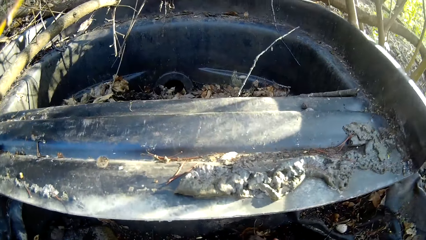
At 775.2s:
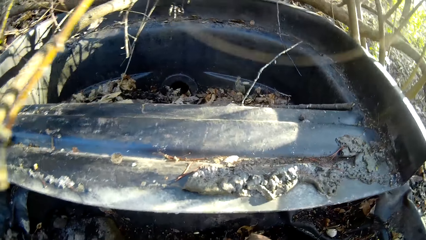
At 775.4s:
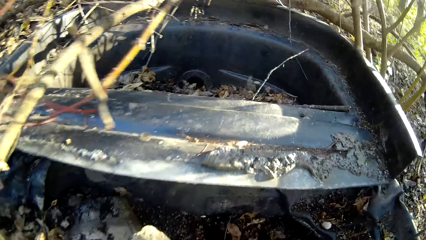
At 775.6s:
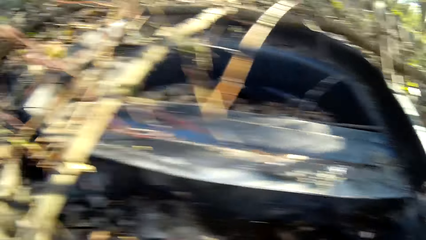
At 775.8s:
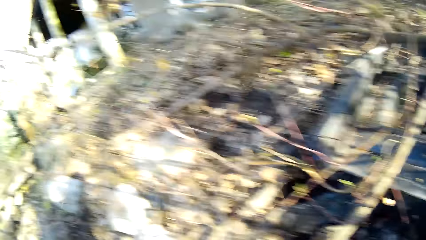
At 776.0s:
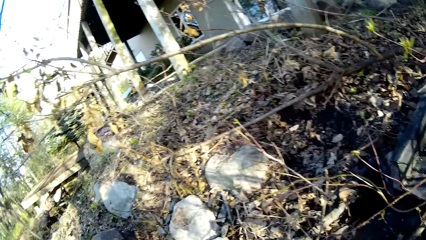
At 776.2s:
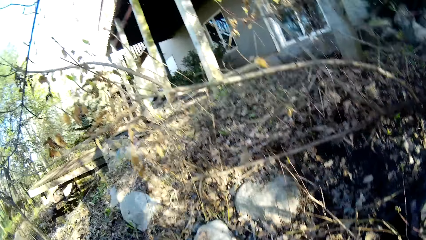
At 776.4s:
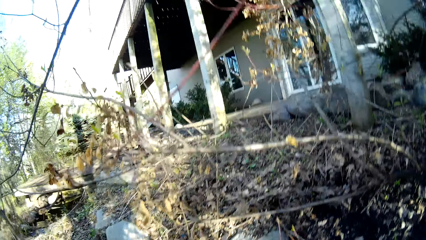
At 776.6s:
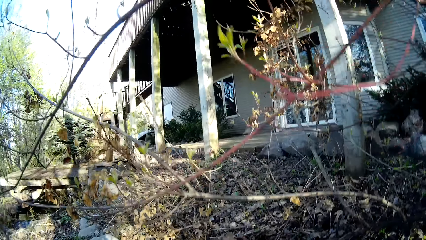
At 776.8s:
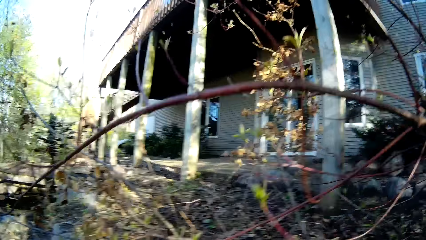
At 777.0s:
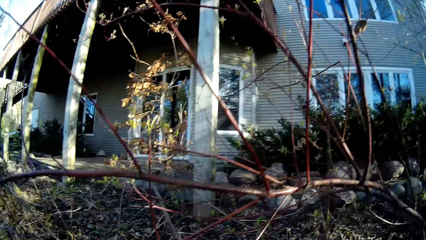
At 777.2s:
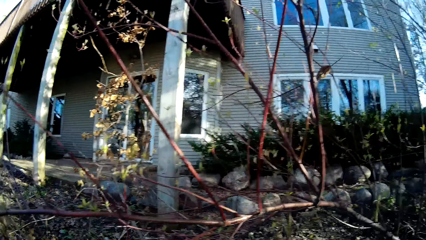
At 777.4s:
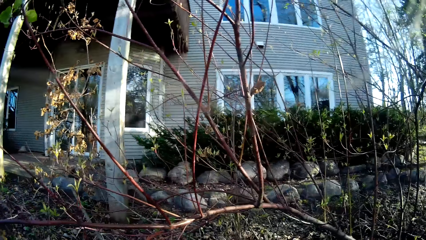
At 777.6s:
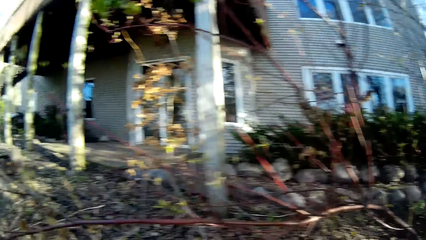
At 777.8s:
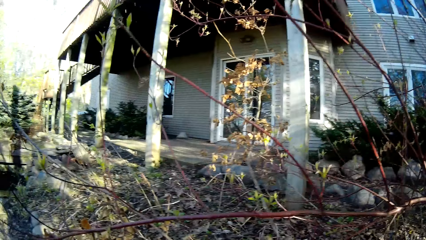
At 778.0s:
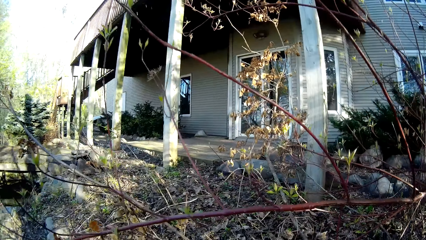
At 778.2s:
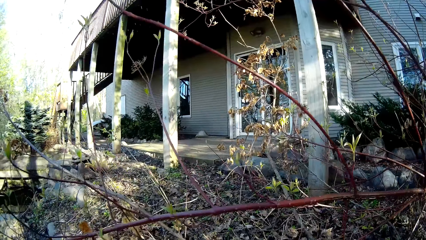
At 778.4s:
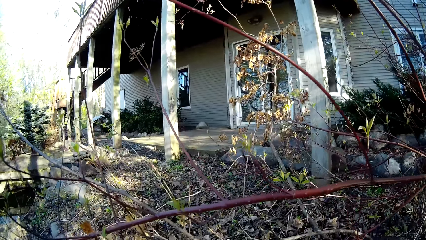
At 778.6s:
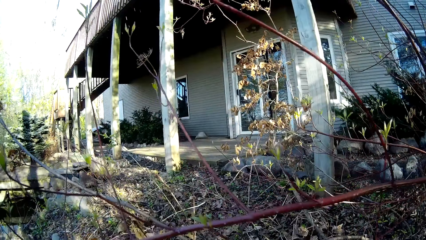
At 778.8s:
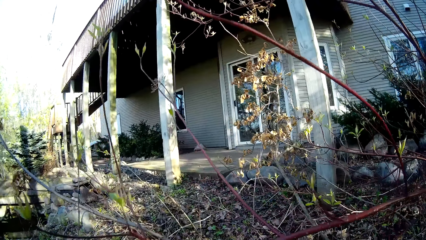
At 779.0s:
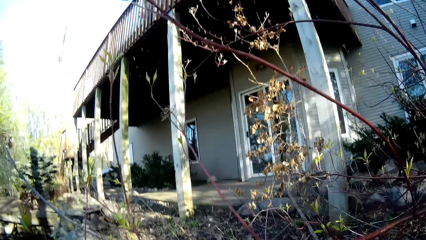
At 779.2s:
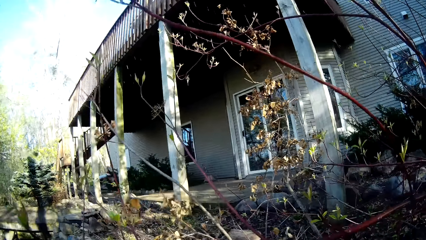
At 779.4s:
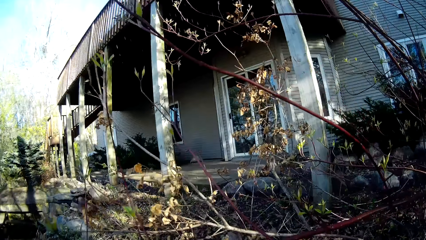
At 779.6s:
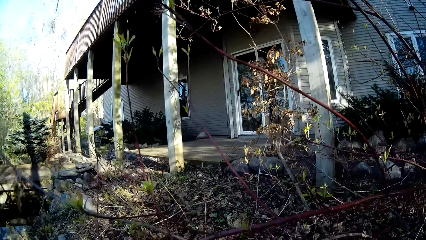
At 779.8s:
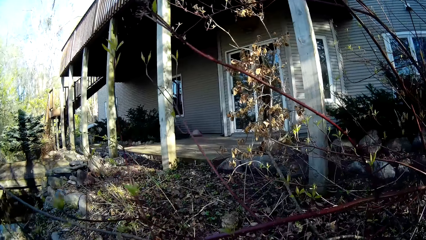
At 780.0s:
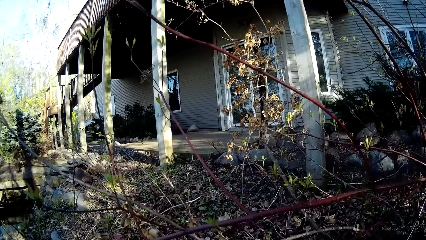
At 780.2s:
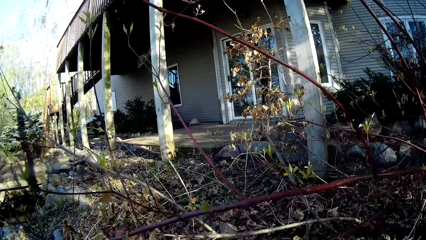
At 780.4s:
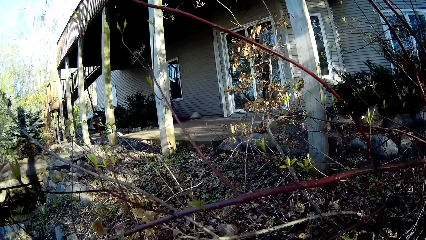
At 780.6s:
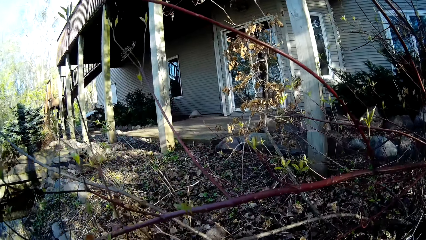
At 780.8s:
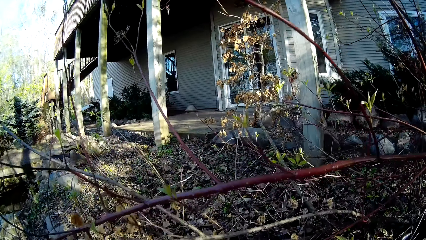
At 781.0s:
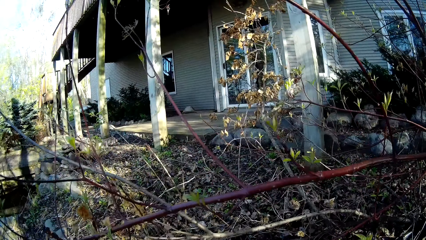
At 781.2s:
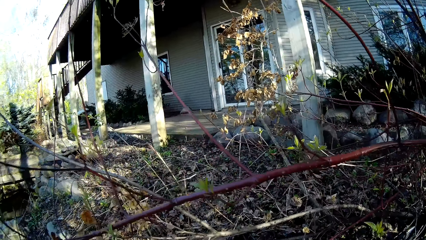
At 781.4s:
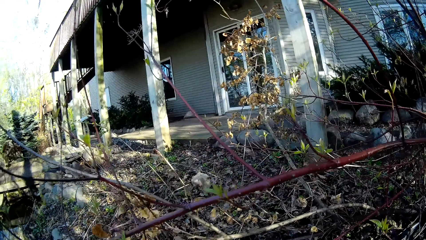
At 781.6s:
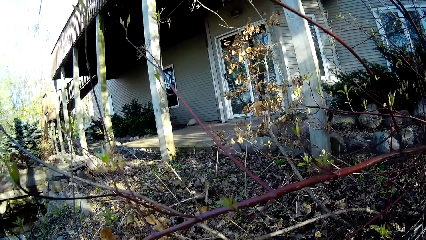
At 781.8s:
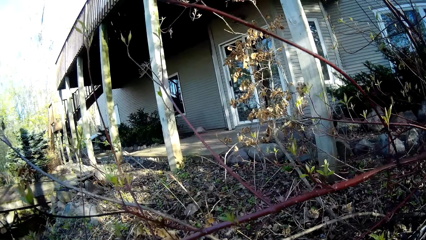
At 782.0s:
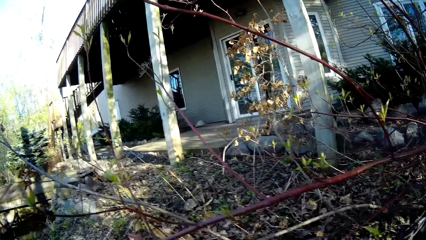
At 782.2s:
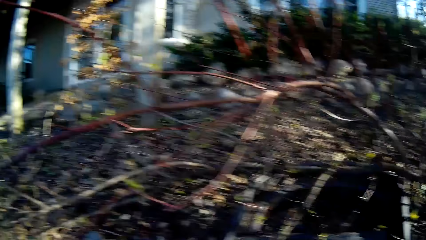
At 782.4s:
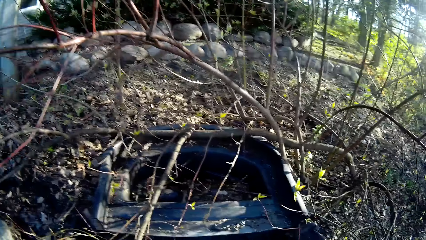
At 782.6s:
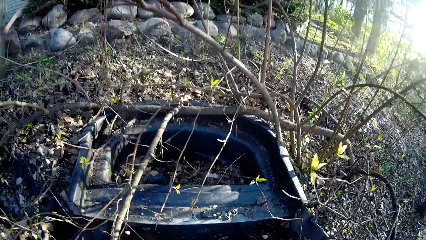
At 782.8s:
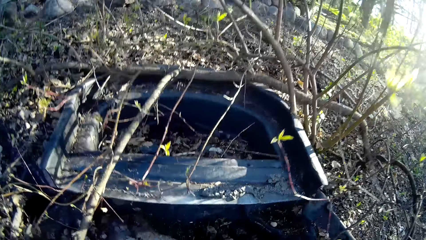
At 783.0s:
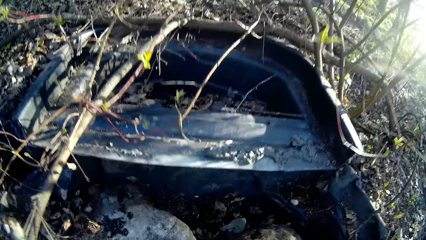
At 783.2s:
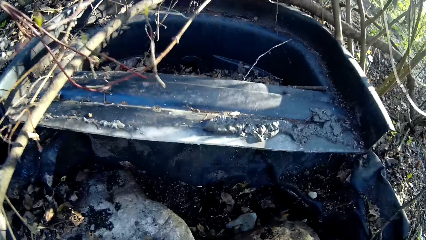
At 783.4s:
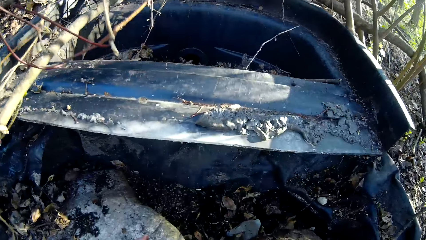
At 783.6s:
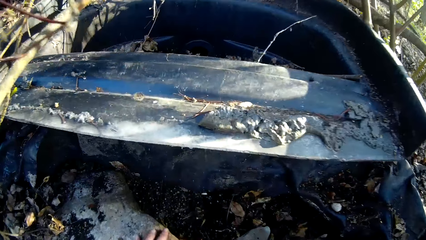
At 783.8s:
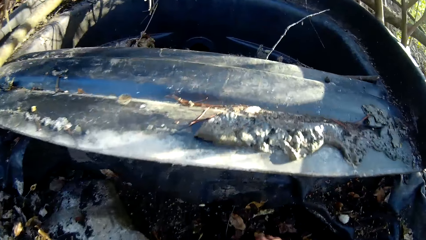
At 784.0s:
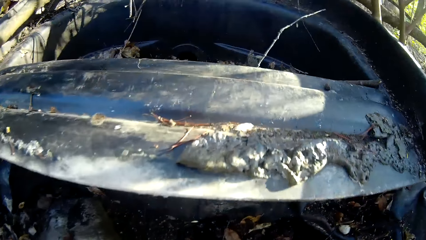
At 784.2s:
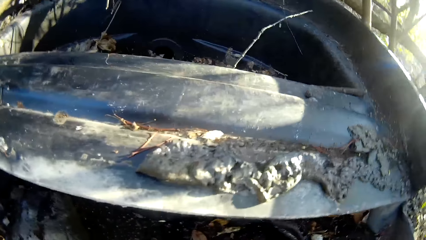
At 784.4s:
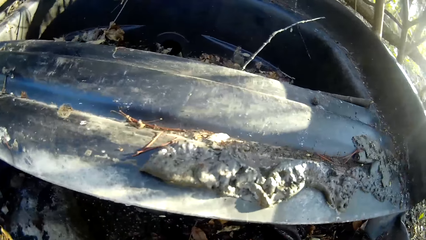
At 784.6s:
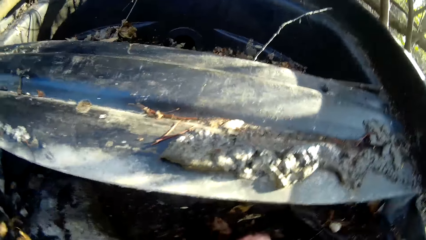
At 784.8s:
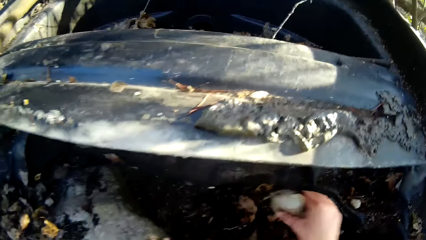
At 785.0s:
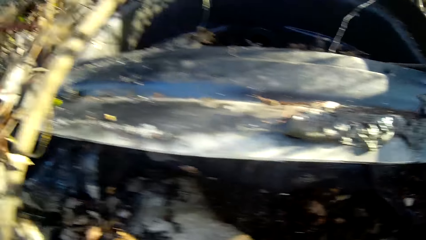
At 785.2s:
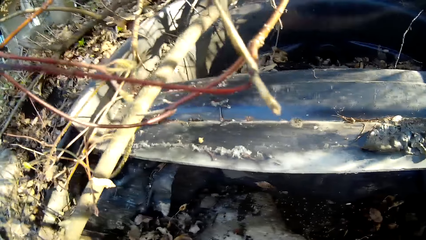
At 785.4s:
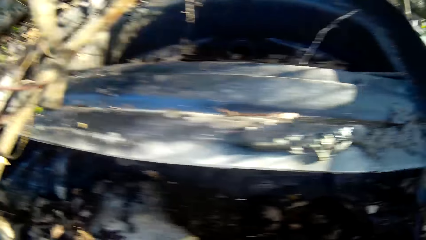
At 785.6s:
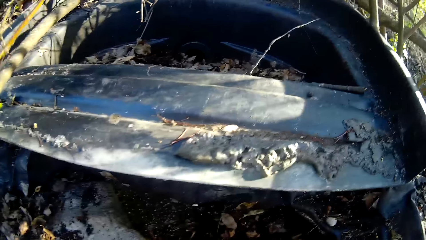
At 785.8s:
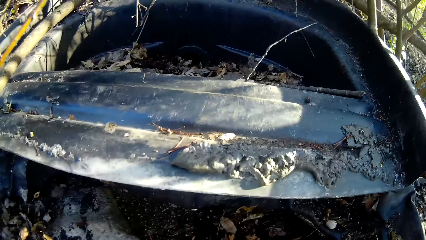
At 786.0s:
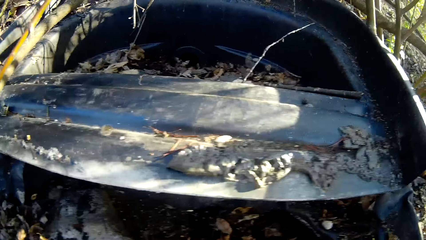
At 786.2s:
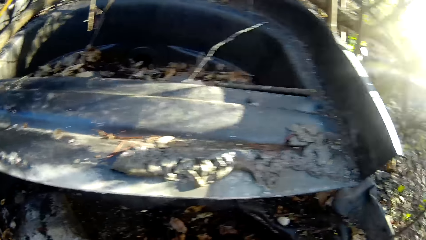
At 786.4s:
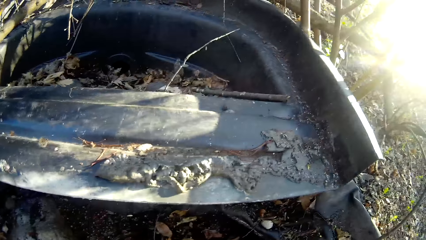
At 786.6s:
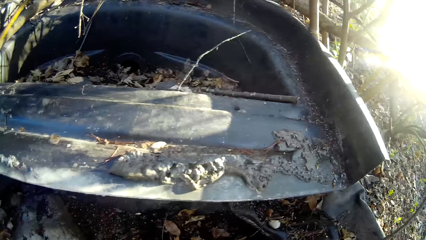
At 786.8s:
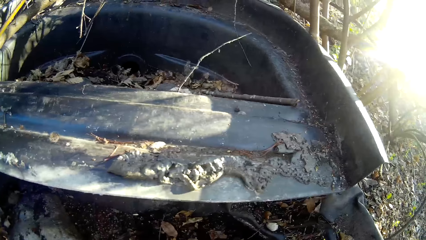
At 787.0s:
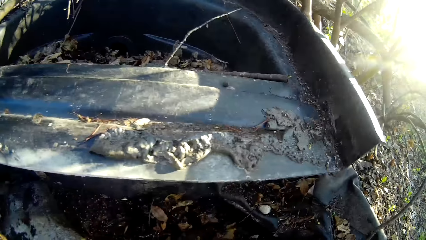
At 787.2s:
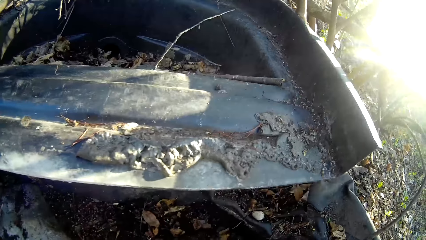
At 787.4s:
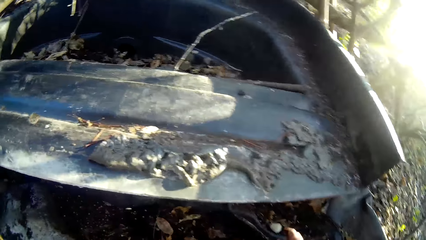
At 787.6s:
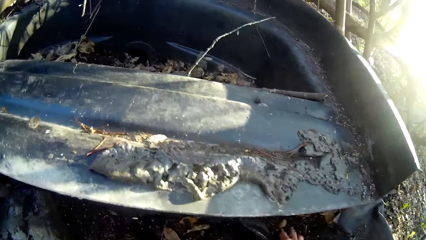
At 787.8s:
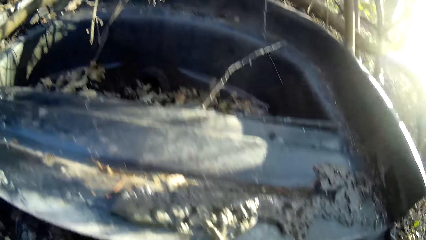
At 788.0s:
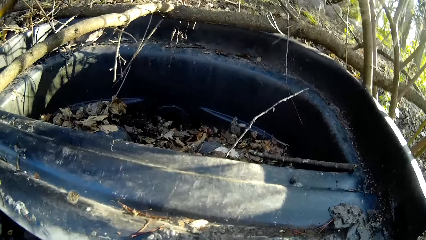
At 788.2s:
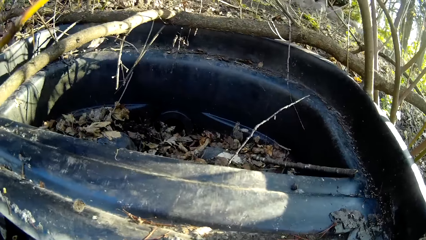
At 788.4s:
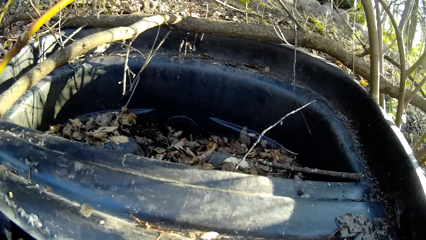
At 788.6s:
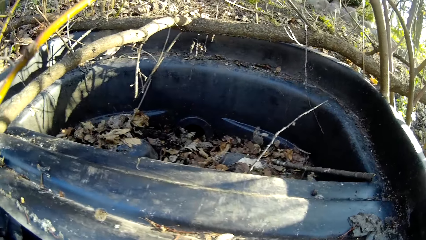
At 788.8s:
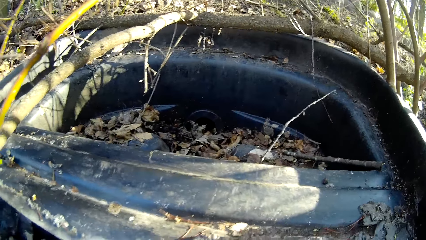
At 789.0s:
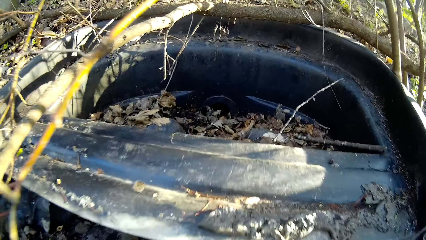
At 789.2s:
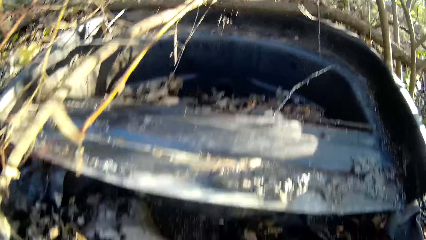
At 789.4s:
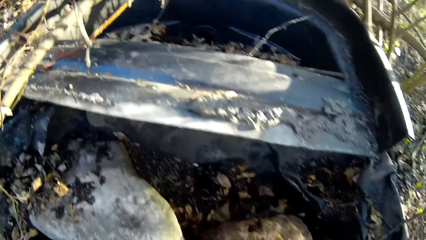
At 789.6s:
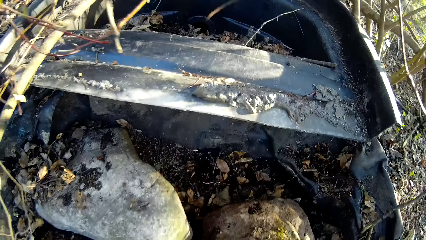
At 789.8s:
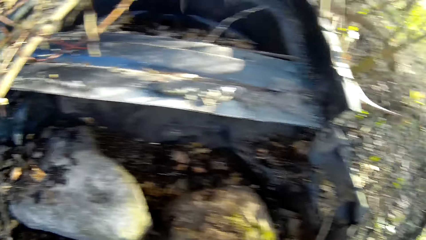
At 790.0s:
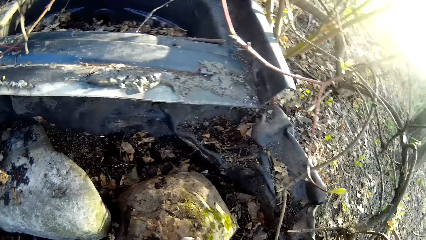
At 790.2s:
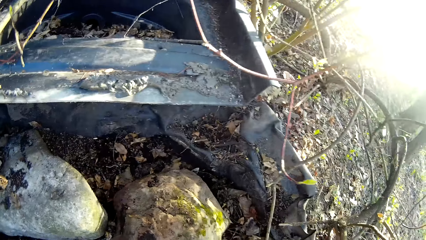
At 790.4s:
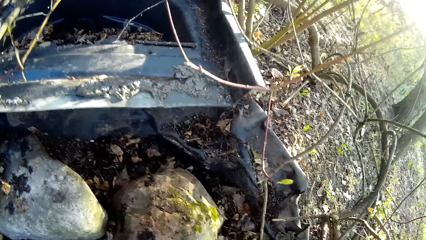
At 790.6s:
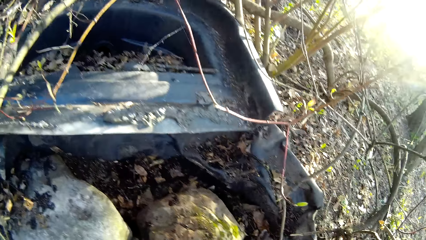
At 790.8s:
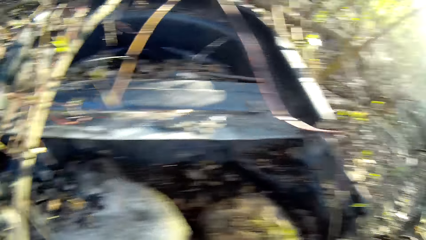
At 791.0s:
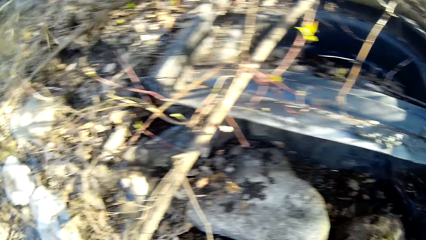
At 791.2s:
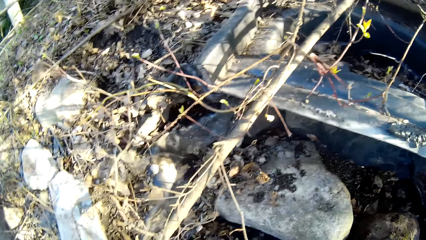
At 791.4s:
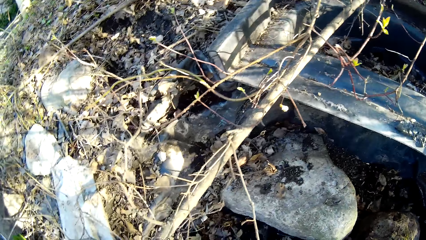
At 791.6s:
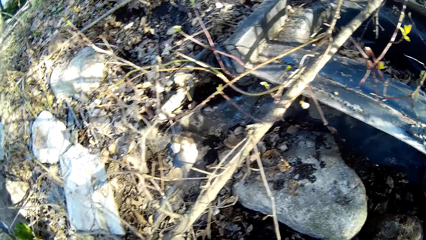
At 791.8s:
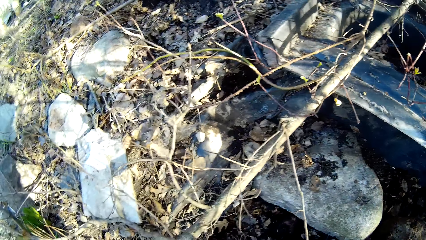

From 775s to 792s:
The camera wearer picks rocks on the ground with her right hand. She looks around the forest. She grabs a tree branch with both hands. She throws a stone on the ground. She picks rocks on the ground with her right hand. She picks rocks on the ground with her right hand again. She looks around the forest.
